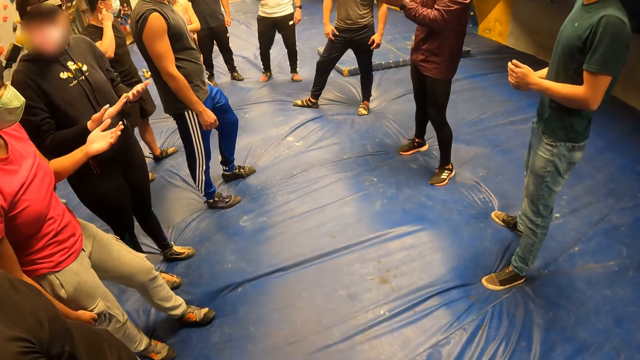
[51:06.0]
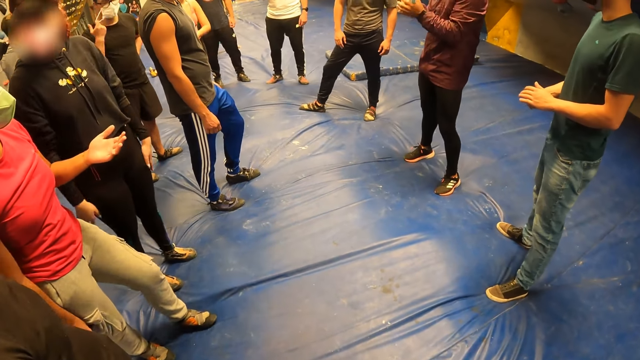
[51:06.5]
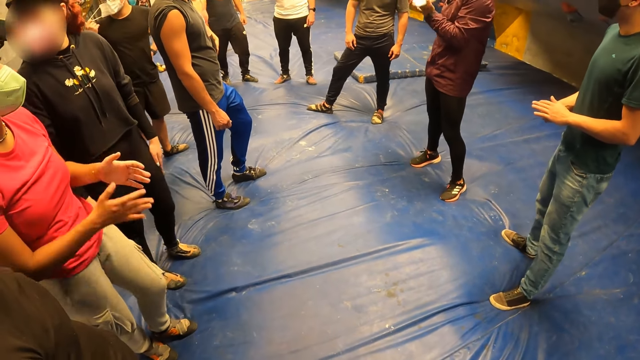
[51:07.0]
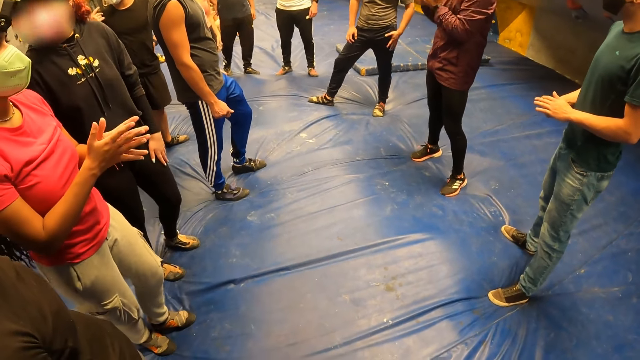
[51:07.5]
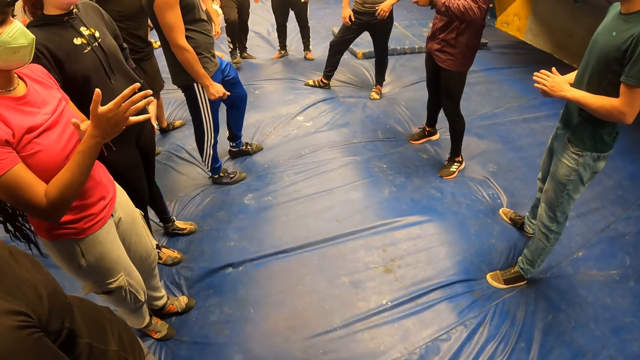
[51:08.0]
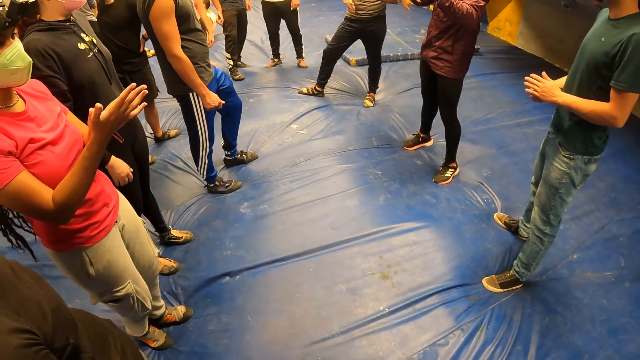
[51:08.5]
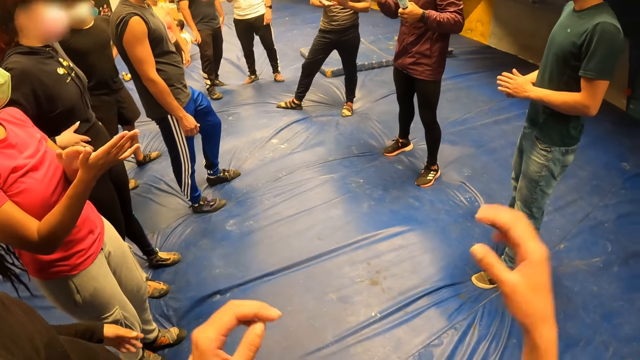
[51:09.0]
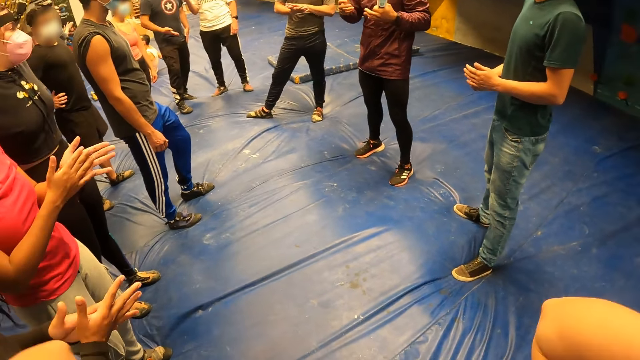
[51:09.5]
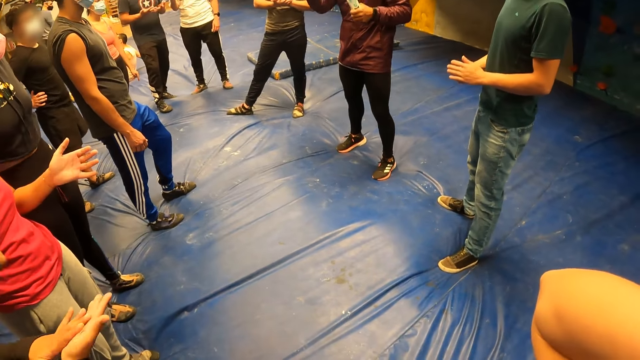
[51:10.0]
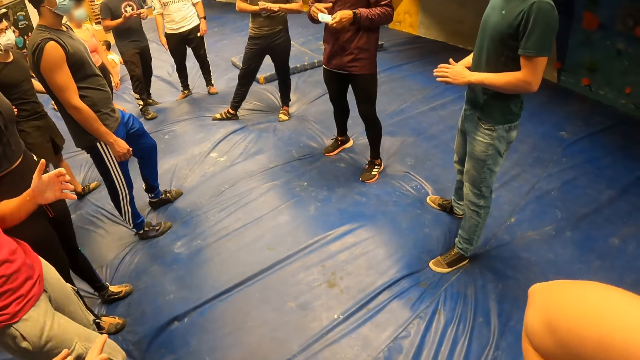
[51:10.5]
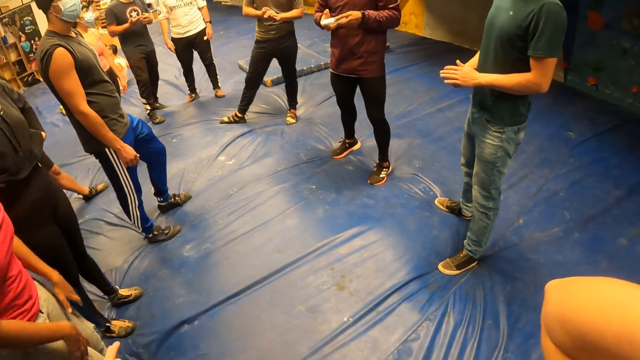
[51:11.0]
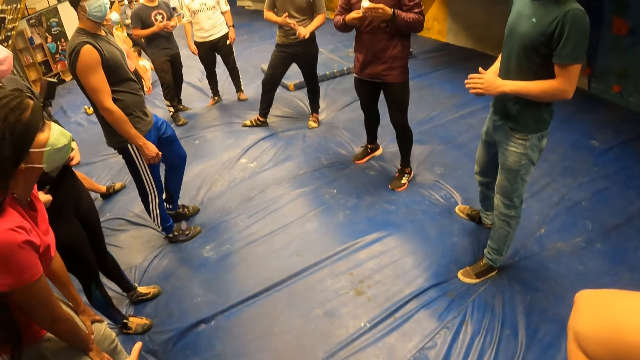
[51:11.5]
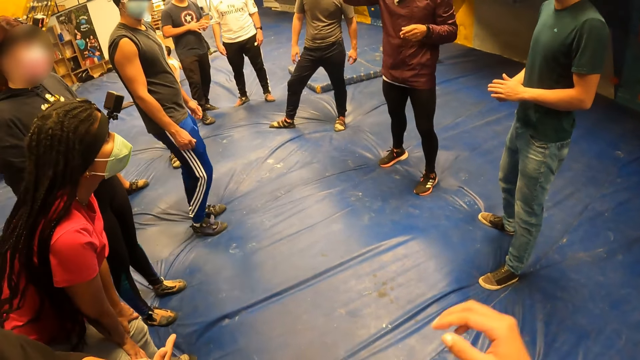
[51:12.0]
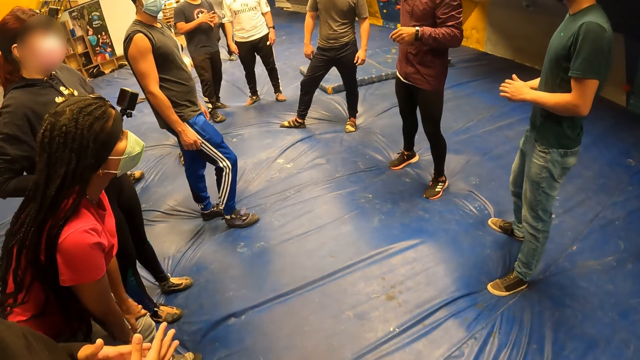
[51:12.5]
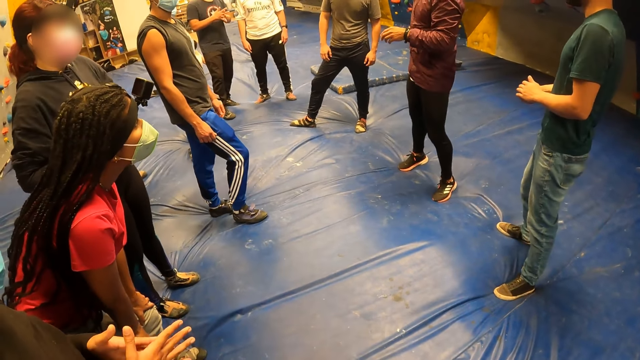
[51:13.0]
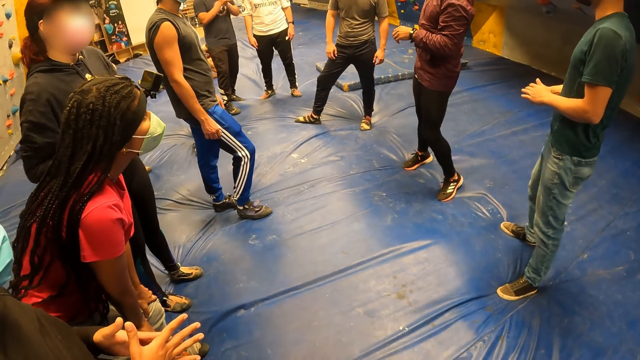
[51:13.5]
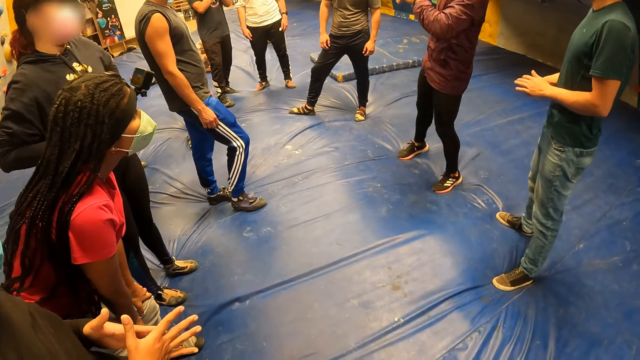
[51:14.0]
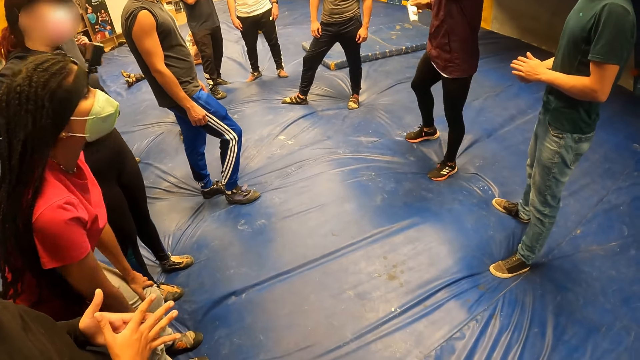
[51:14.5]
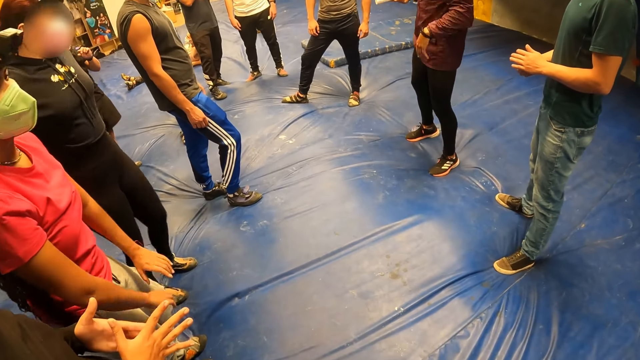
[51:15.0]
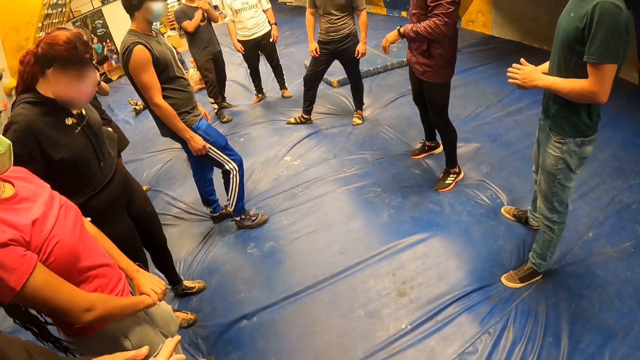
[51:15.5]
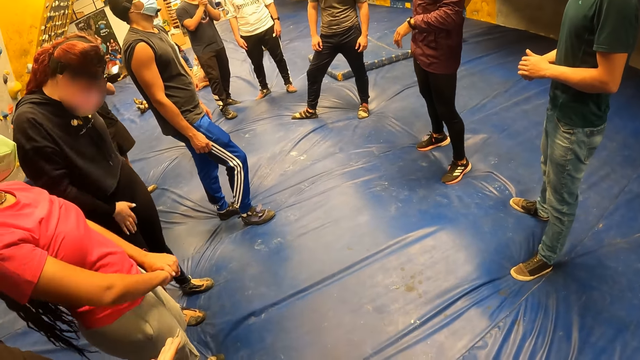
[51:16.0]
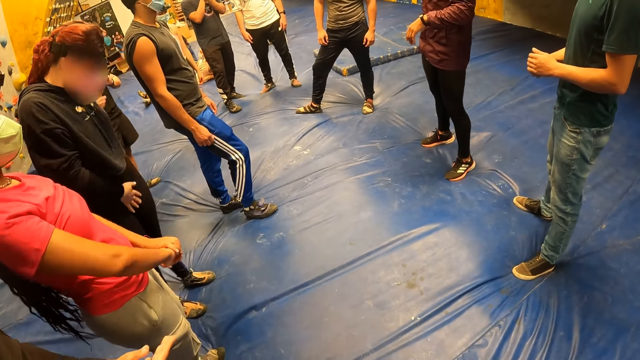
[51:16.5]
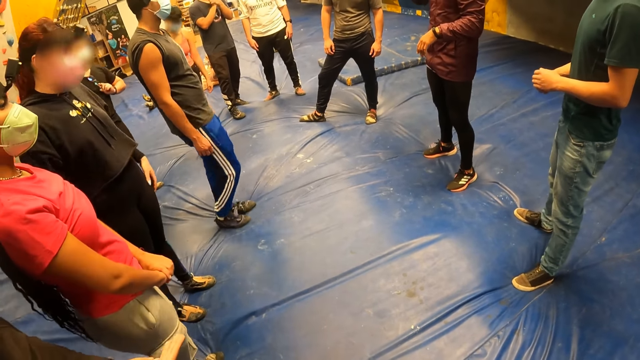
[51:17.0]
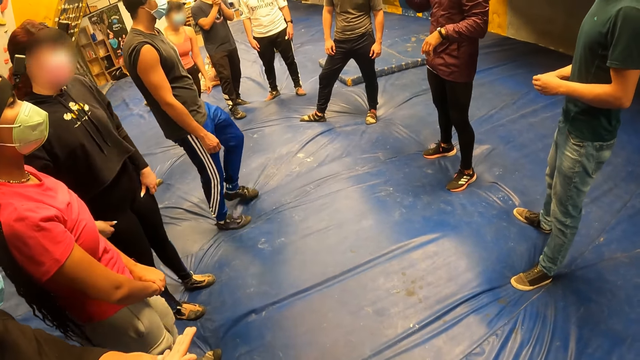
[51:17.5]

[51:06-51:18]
The camera wearer touches something.

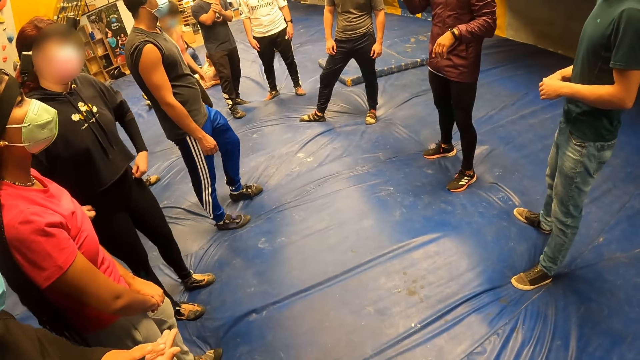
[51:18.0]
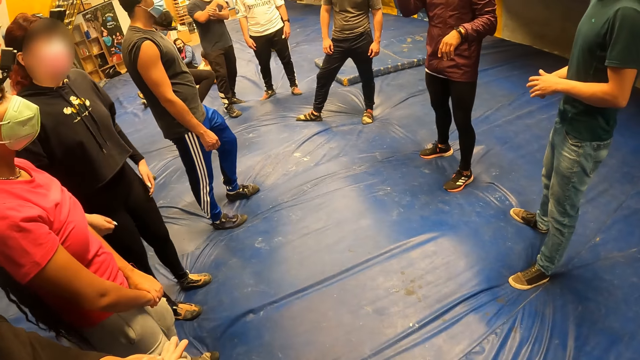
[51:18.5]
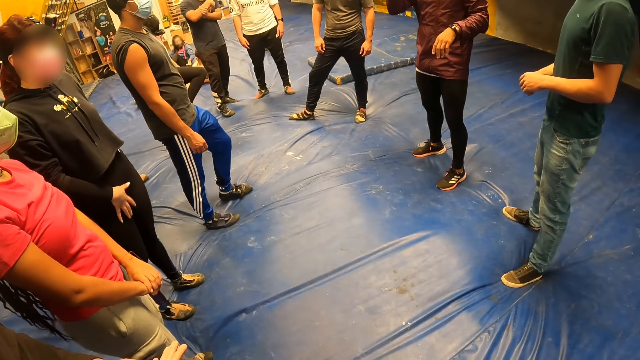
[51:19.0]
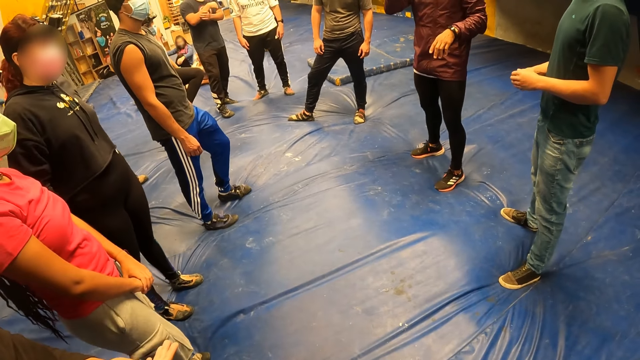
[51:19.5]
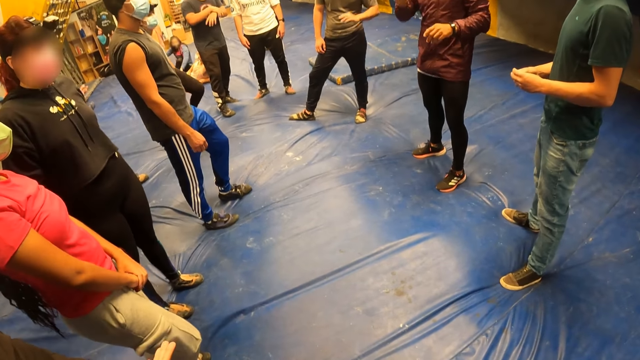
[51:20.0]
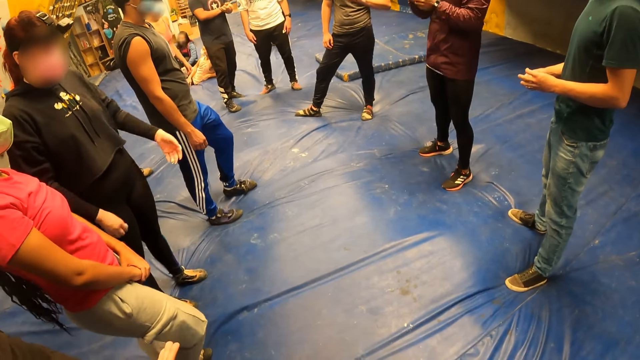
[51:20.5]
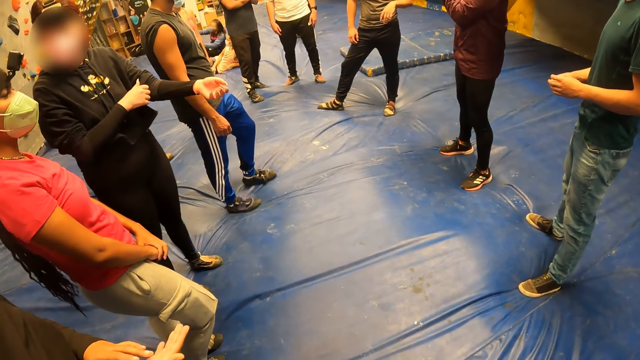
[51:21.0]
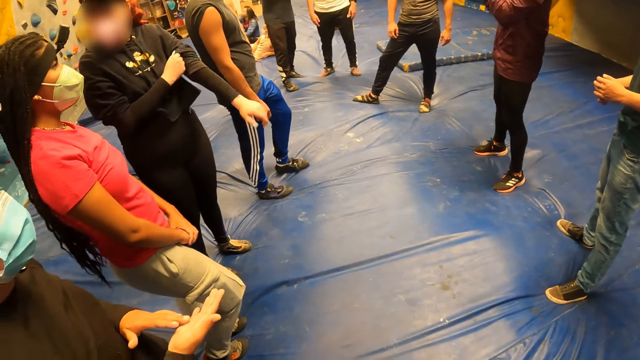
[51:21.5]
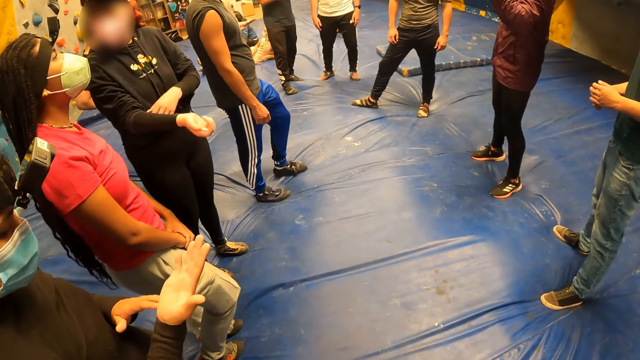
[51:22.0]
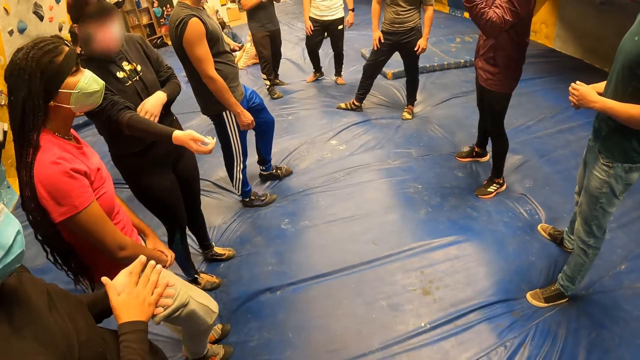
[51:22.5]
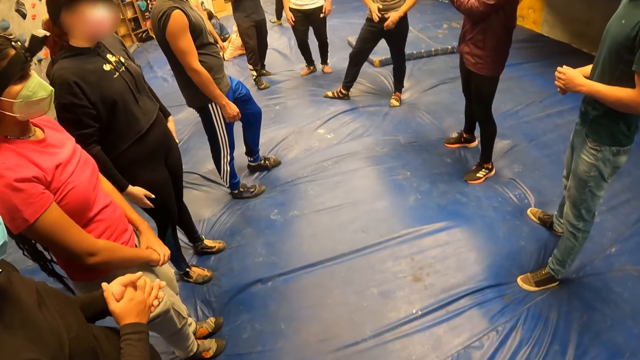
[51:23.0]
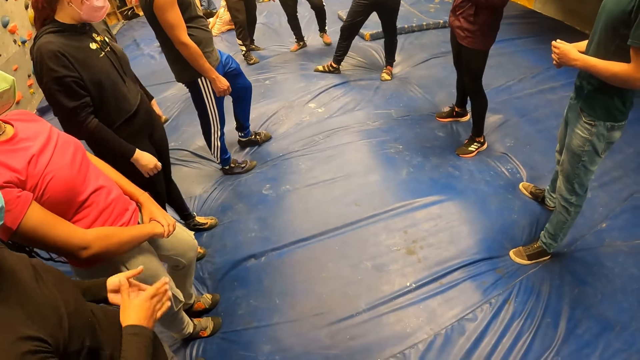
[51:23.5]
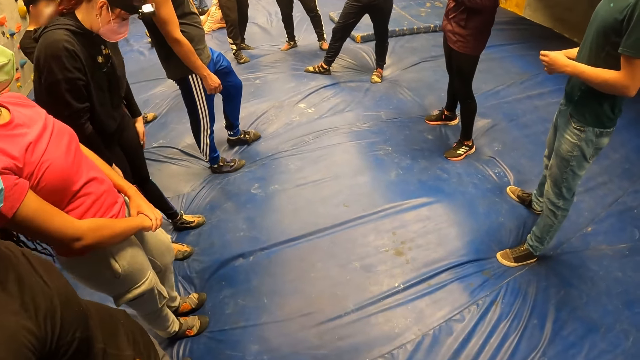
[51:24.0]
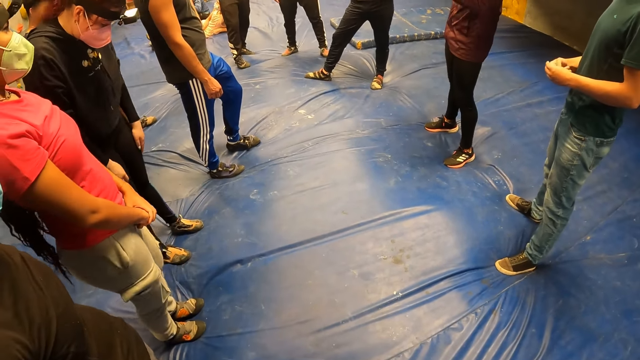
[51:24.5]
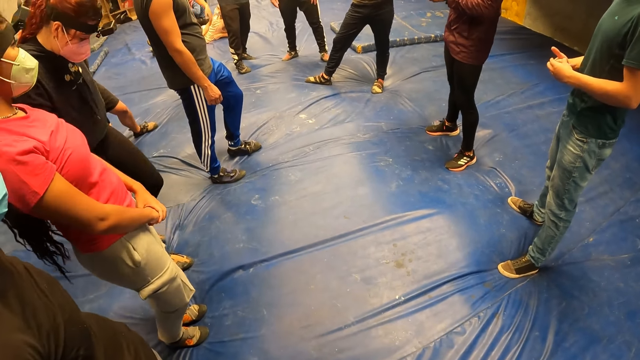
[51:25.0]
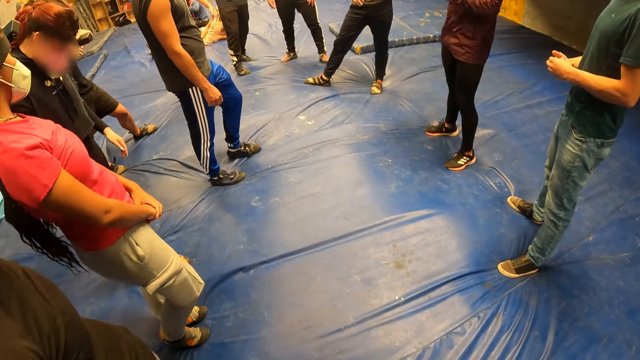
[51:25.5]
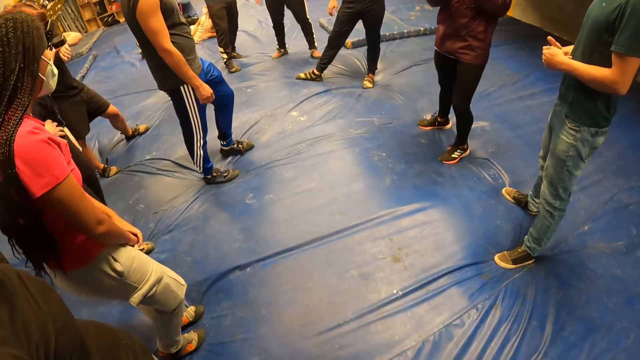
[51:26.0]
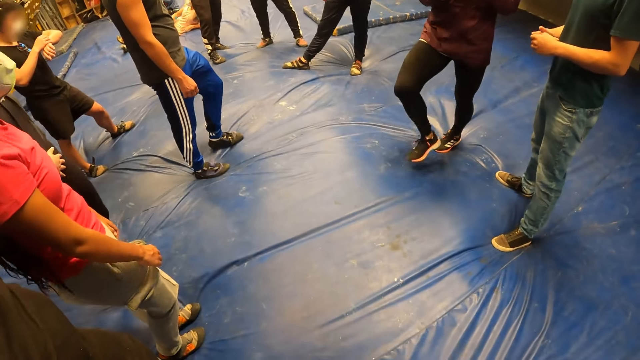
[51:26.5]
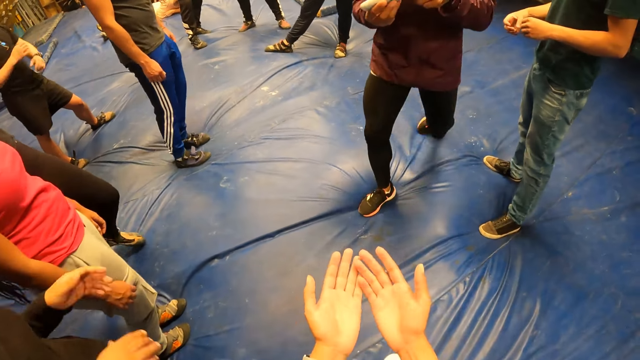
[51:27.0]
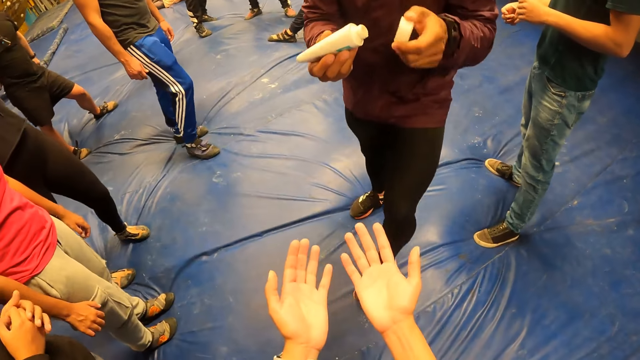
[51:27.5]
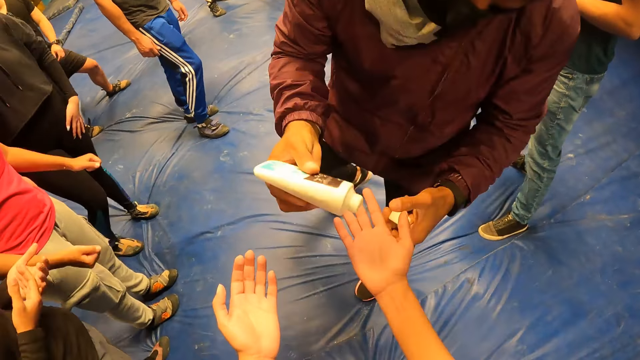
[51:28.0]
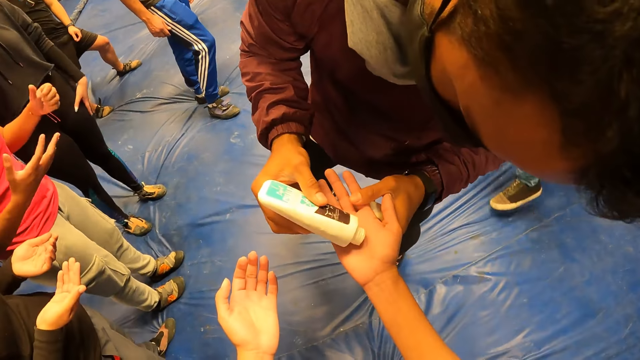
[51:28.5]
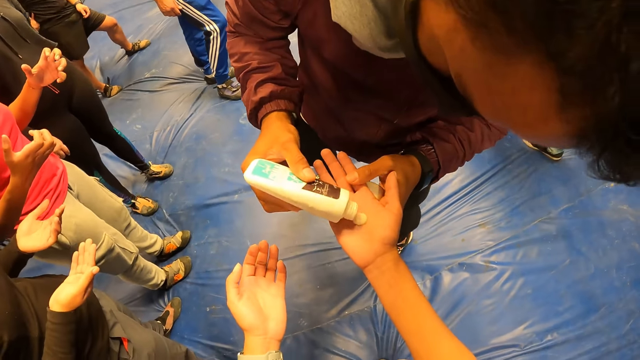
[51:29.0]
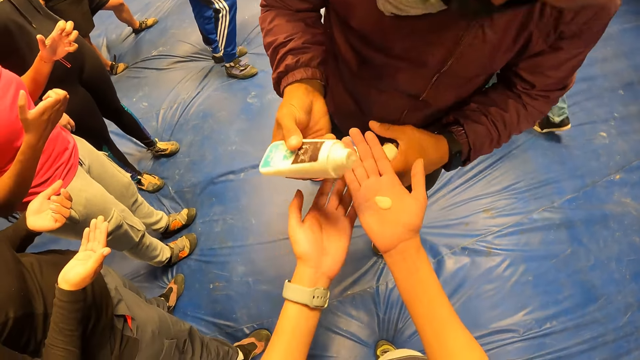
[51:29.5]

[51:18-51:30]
The man pours the climbing lotion on the camera wearer's right hand.
